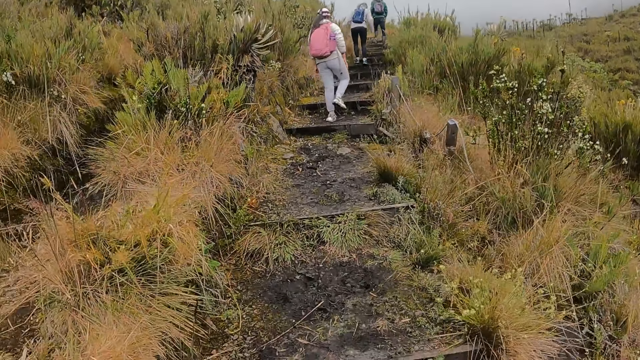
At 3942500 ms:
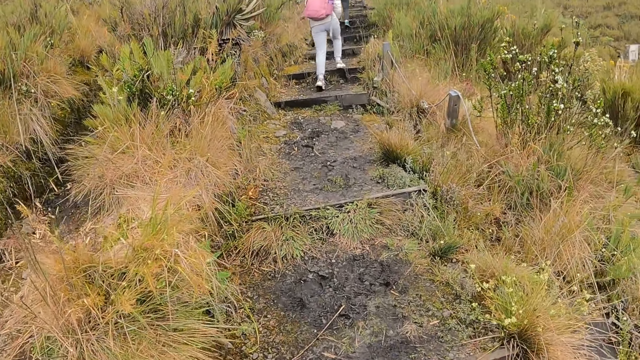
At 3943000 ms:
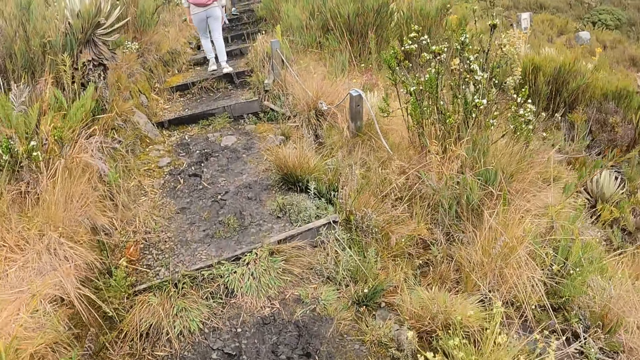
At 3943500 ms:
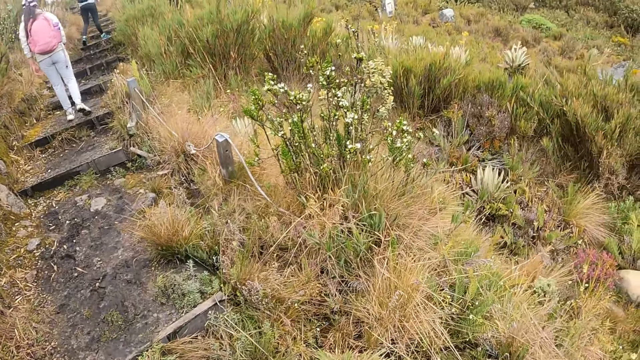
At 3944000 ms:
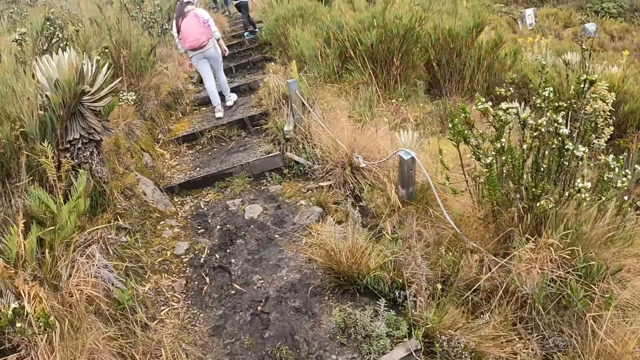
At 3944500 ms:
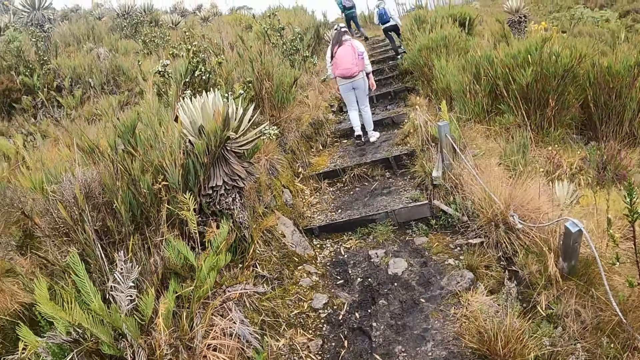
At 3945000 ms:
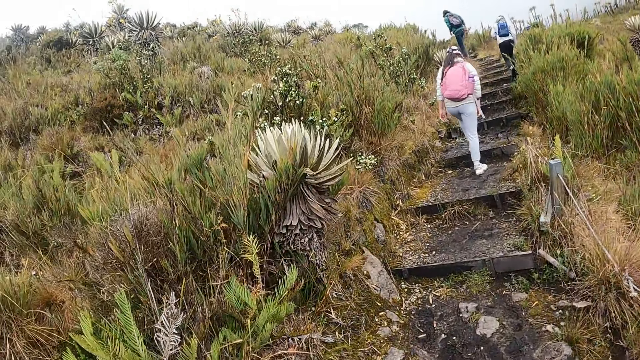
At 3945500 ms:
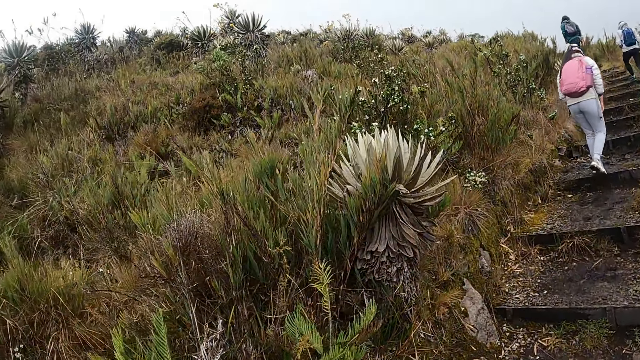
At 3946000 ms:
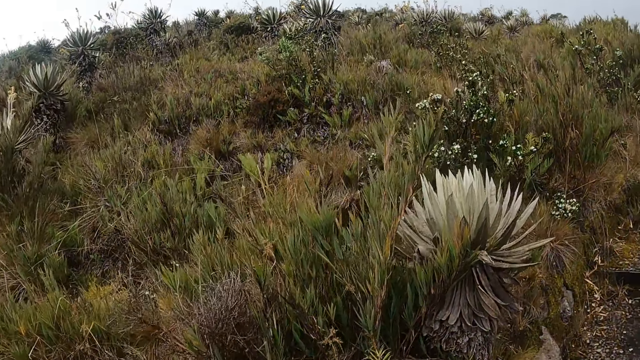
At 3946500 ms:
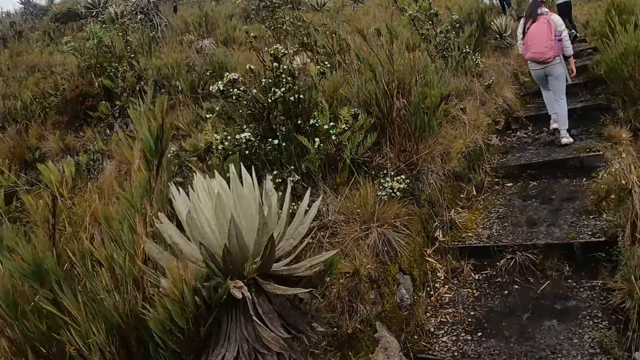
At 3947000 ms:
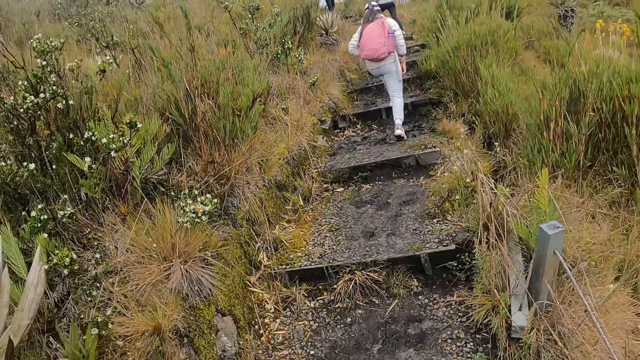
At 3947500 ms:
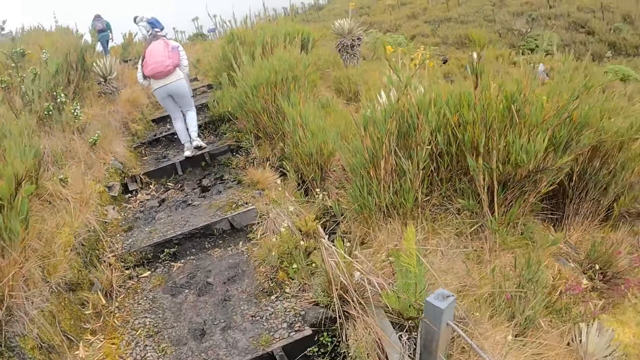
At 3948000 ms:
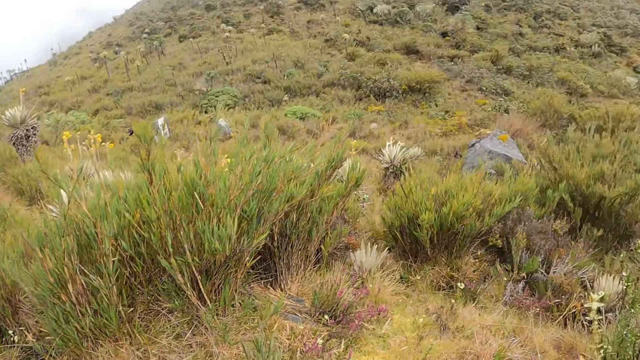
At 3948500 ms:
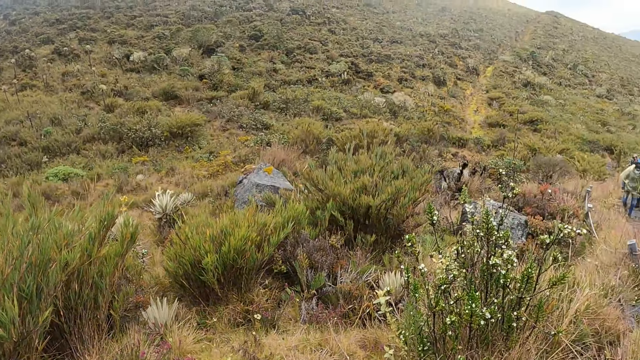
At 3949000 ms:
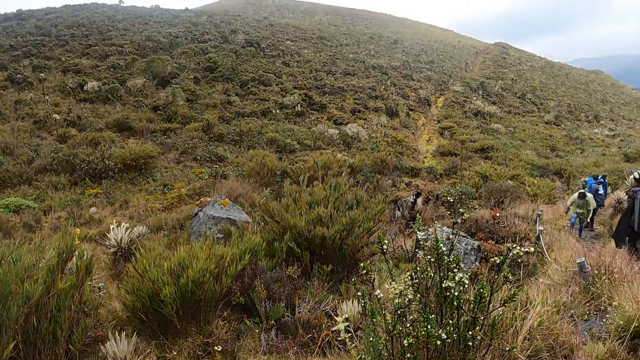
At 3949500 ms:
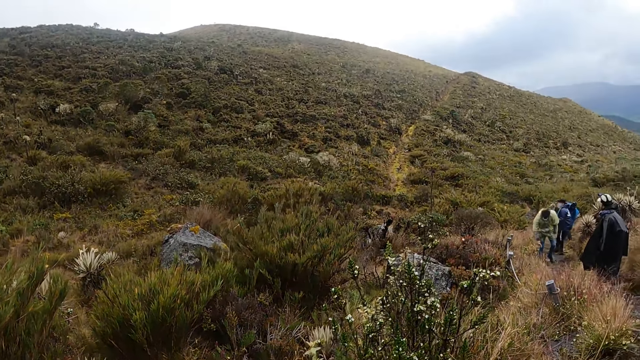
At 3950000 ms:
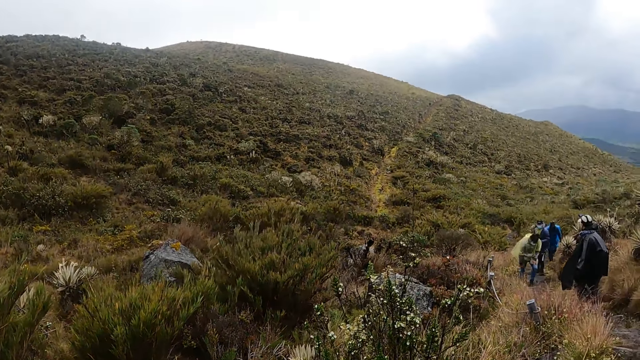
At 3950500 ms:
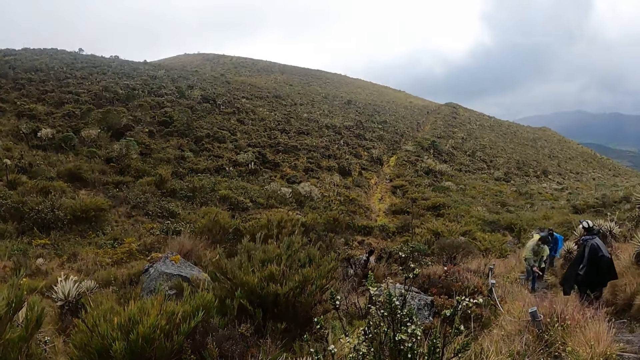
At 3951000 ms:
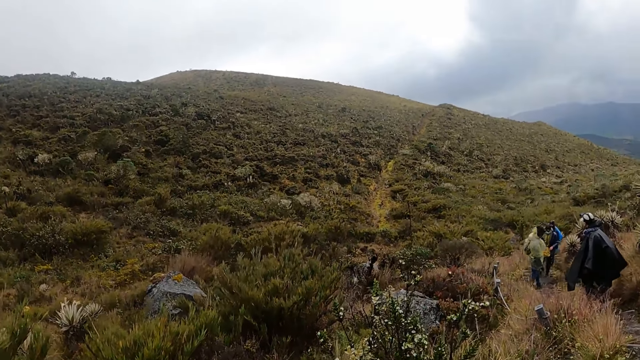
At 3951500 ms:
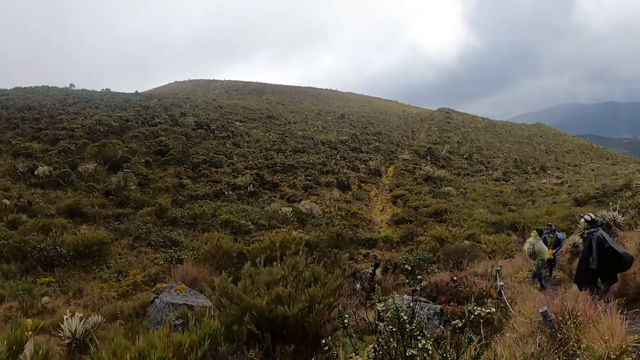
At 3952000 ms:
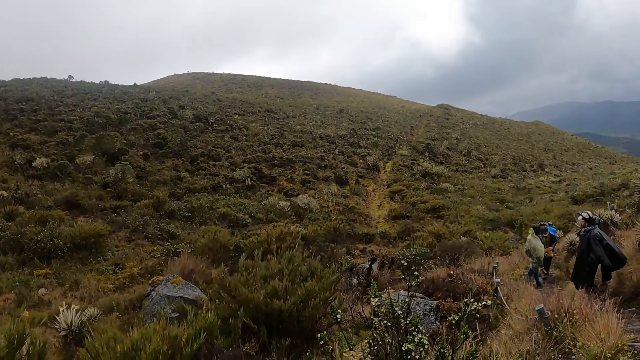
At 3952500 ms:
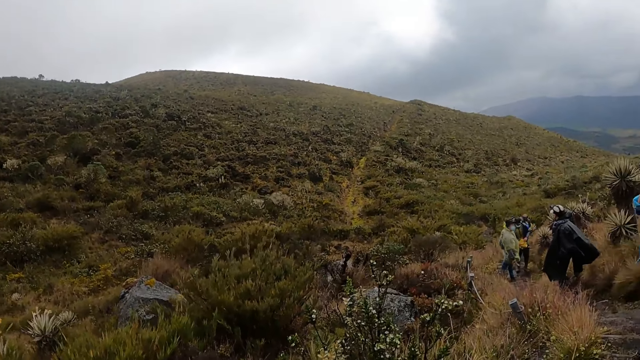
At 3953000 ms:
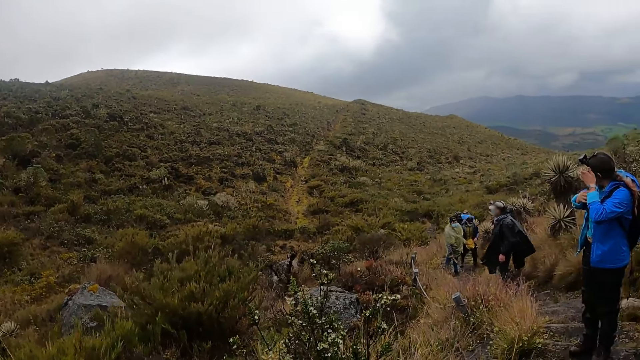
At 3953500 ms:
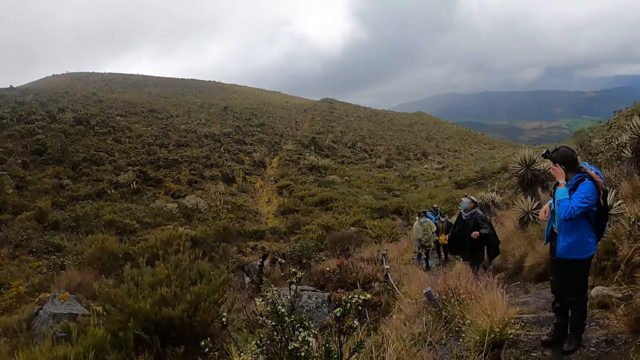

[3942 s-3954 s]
The camera wearer hikes with a man, a woman and another woman. They look at a group of people. They look around the field.

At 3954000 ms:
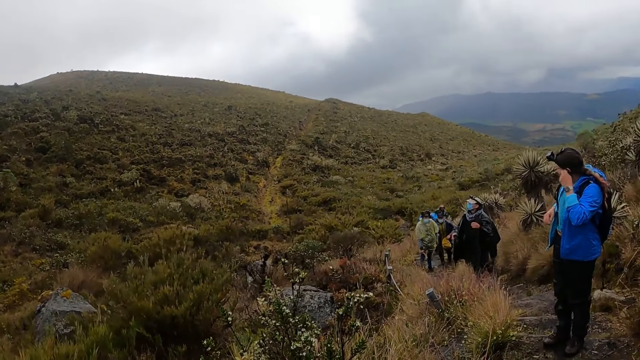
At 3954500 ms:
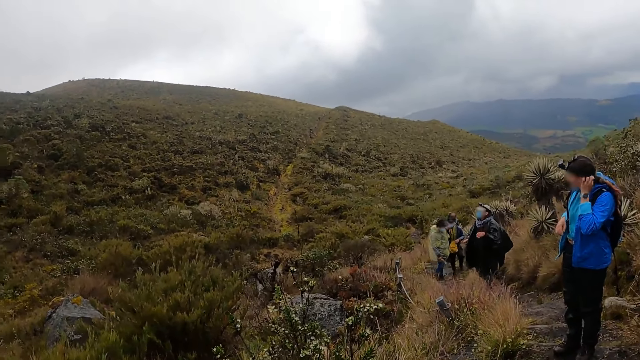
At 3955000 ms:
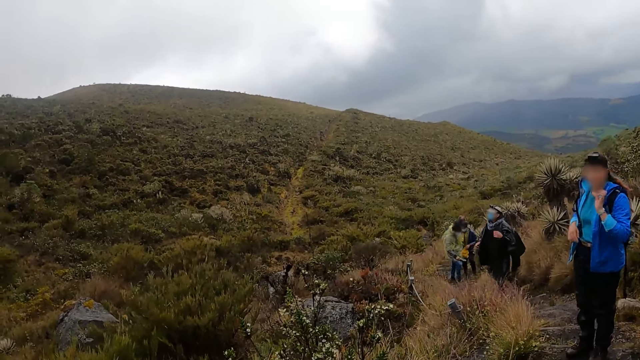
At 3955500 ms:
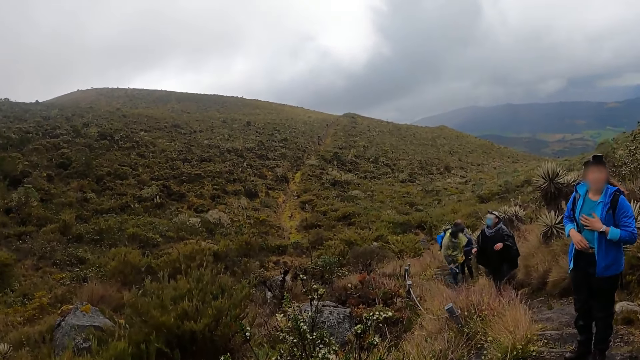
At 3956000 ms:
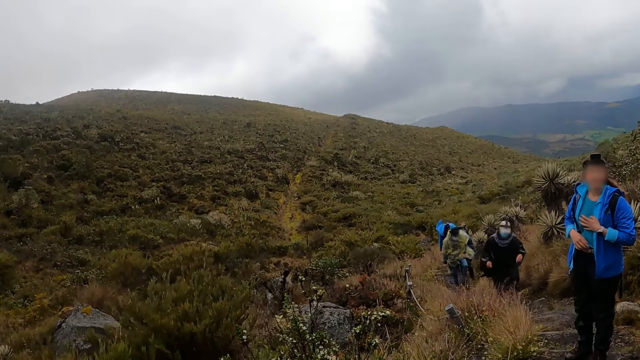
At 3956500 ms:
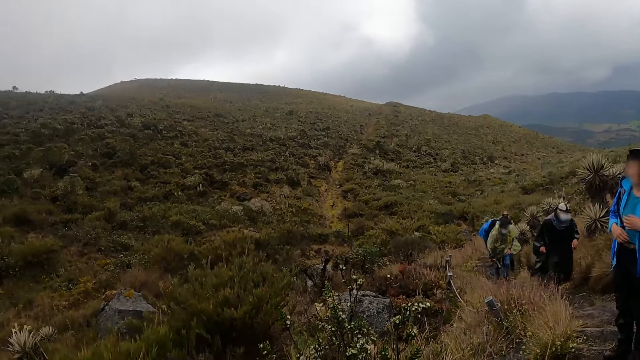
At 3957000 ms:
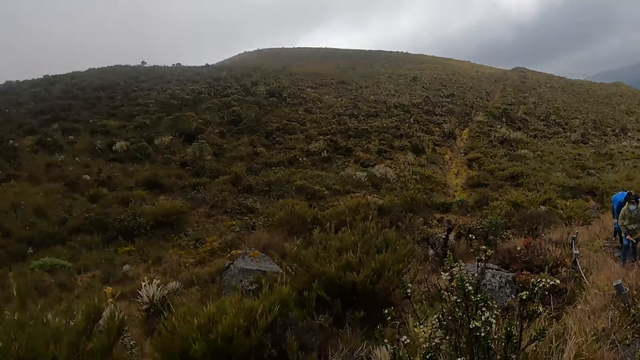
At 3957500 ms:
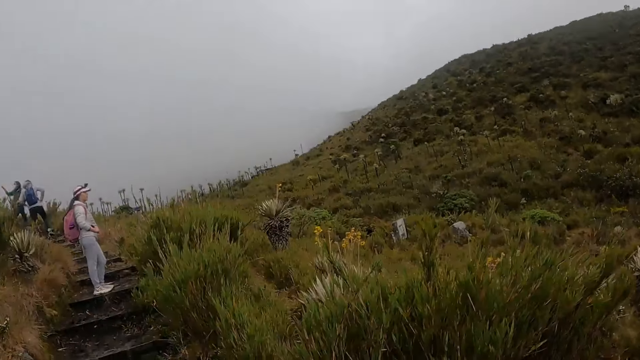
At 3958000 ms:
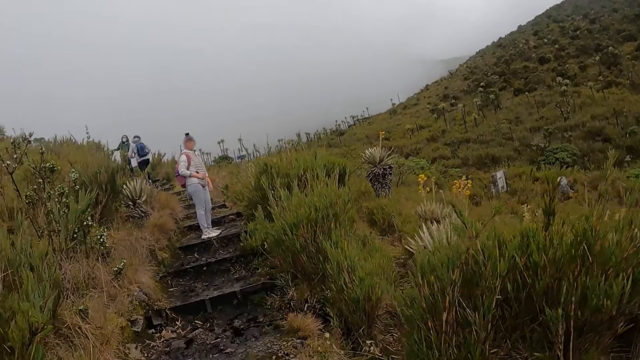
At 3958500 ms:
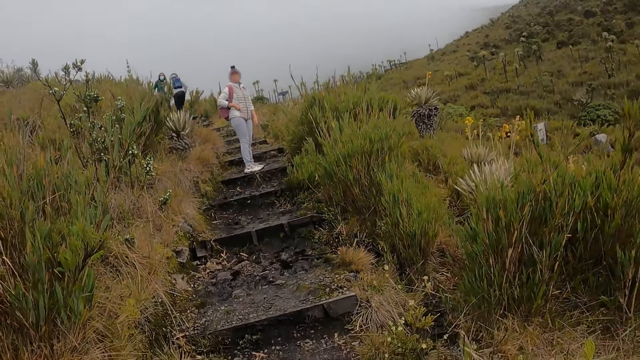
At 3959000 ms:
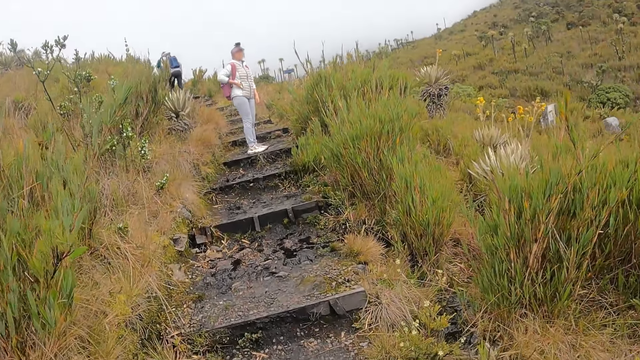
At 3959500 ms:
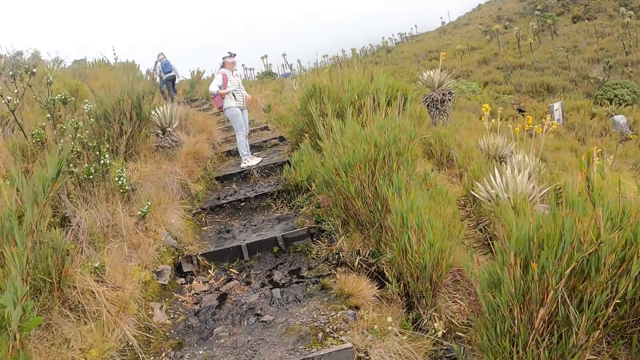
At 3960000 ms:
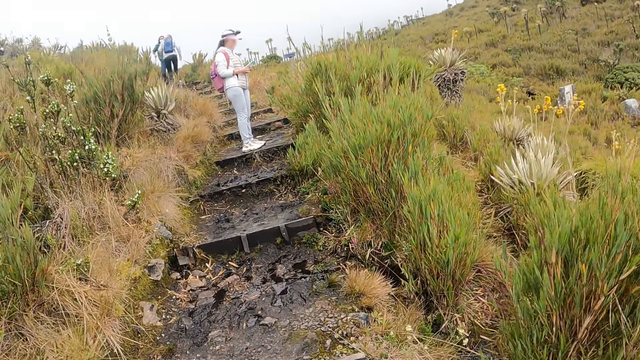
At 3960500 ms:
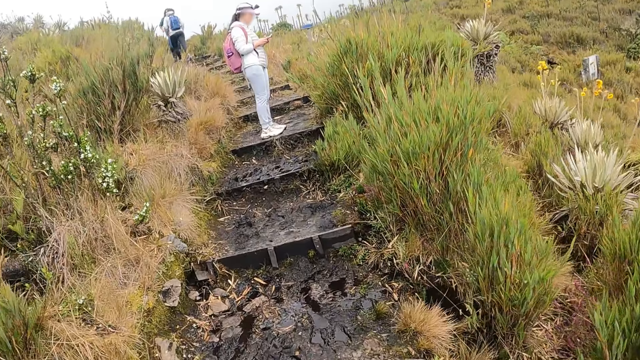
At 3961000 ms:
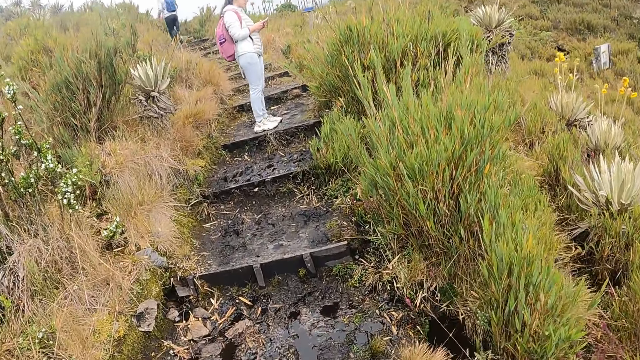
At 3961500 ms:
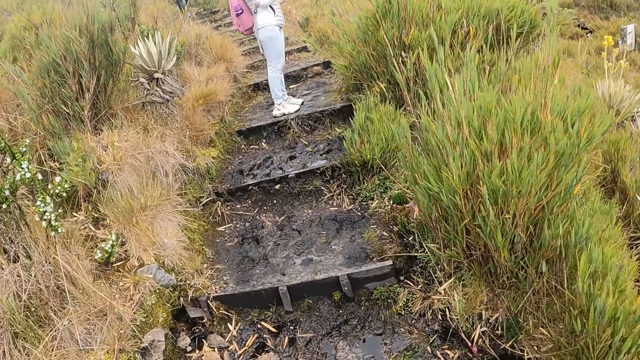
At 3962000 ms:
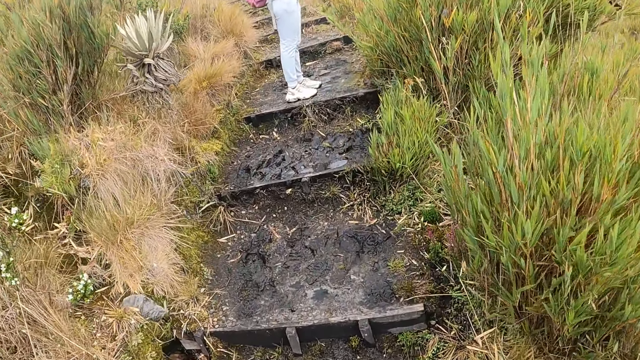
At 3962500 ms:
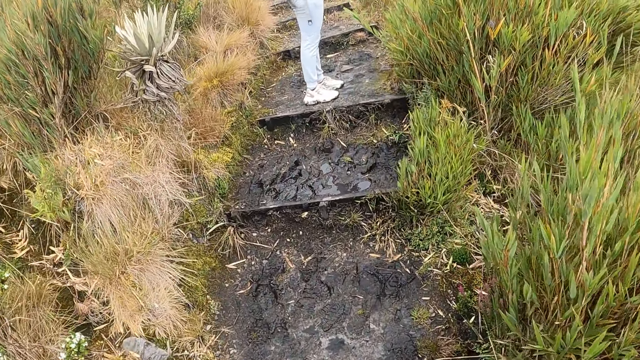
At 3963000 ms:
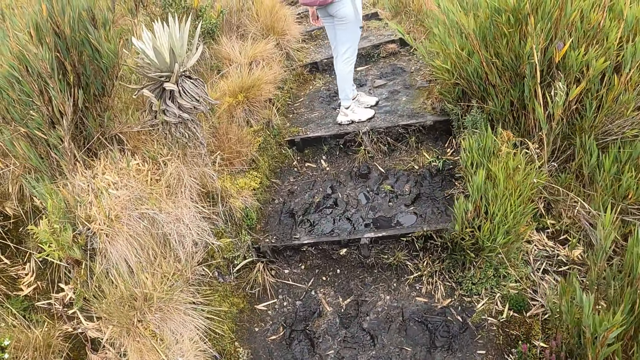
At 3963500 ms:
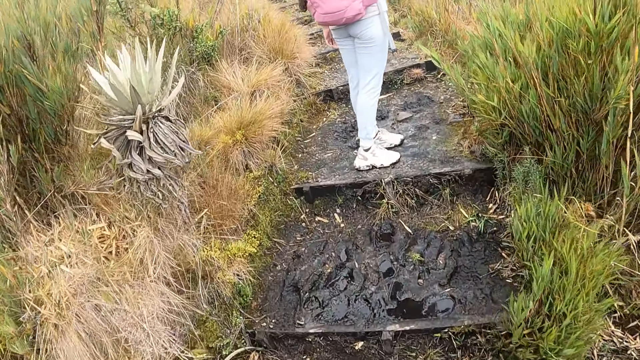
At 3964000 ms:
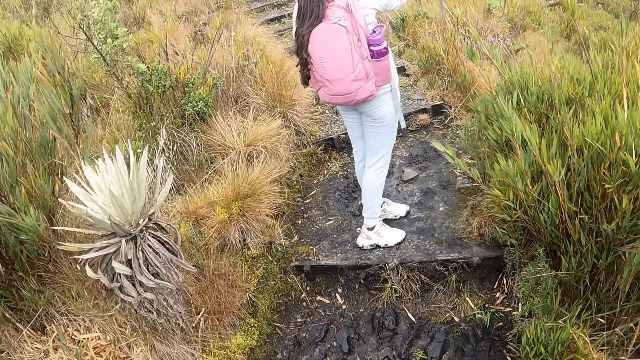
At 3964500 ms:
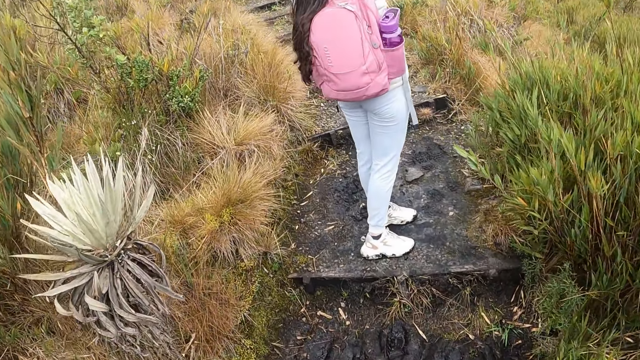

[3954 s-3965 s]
The woman removes her phone from her pocket with her right hand. The camera wearer moves towards the woman. They walk on the field. The woman looks at her phone.
